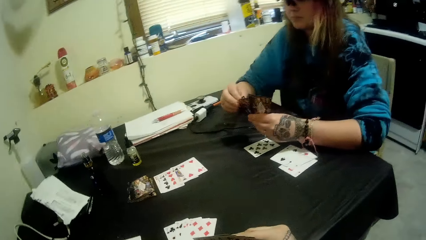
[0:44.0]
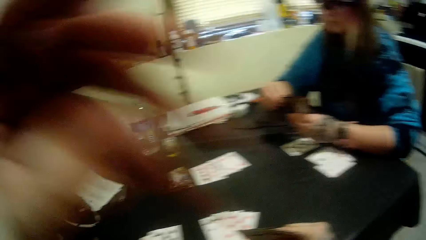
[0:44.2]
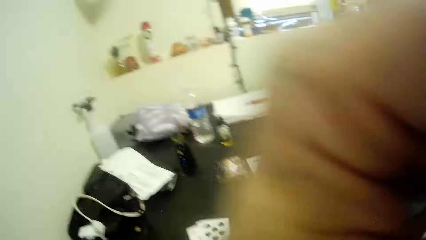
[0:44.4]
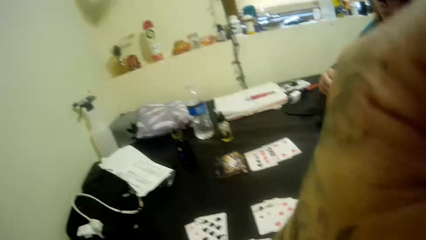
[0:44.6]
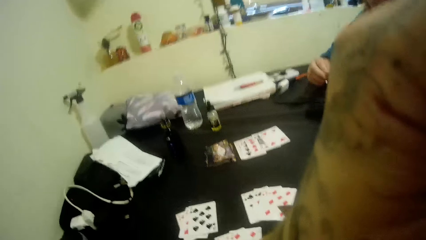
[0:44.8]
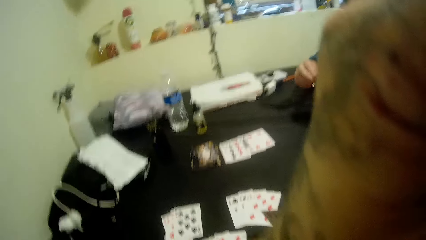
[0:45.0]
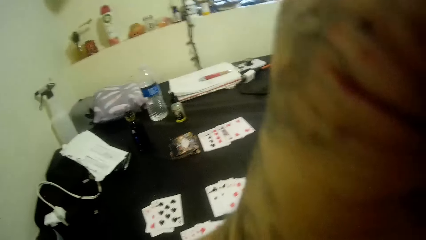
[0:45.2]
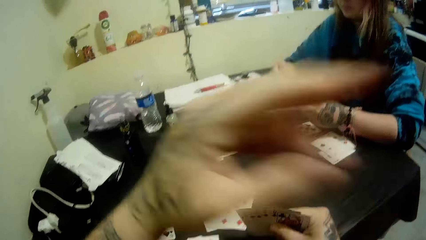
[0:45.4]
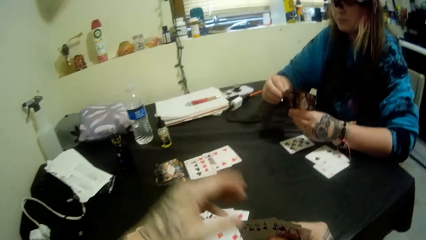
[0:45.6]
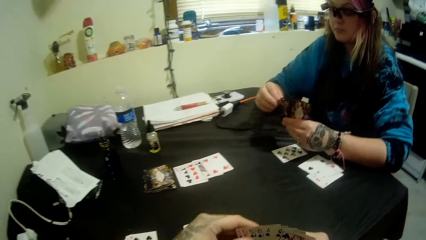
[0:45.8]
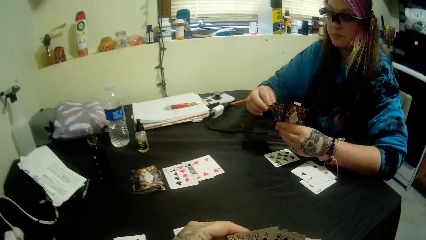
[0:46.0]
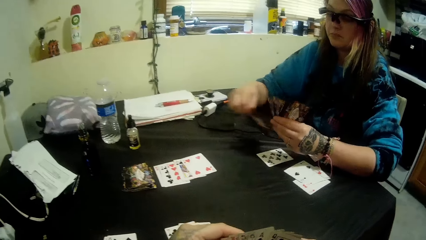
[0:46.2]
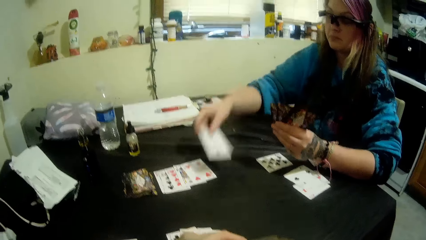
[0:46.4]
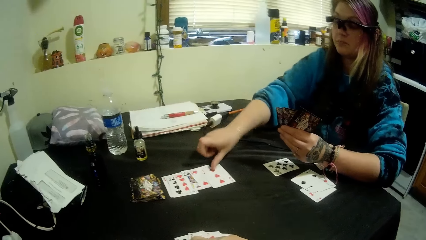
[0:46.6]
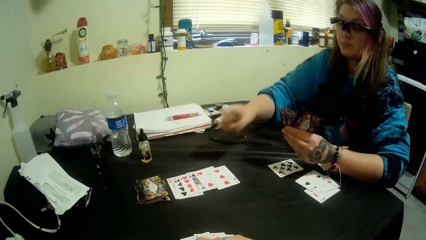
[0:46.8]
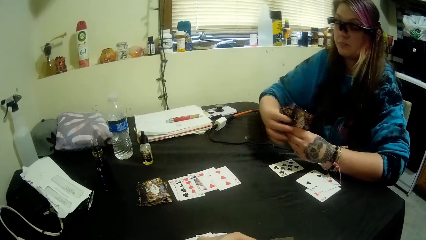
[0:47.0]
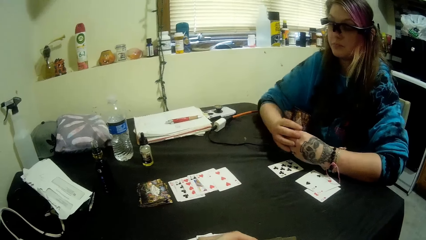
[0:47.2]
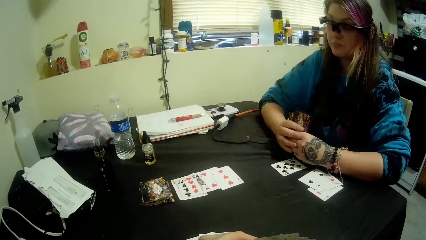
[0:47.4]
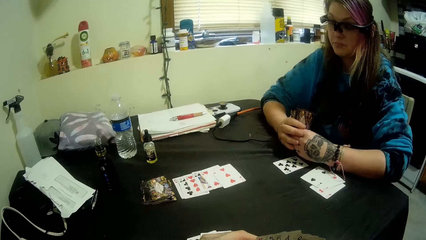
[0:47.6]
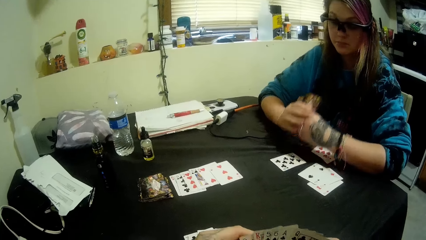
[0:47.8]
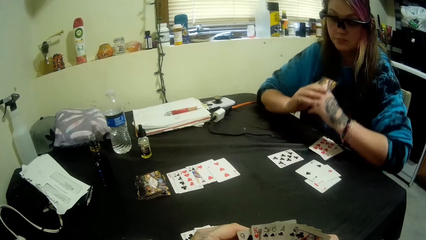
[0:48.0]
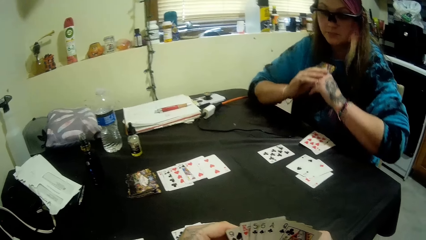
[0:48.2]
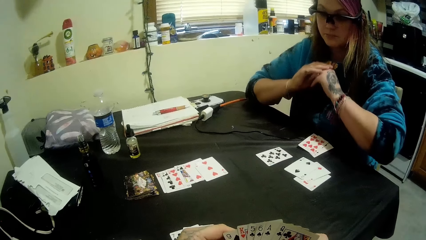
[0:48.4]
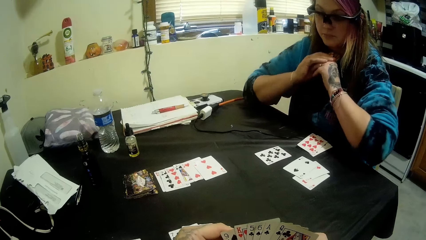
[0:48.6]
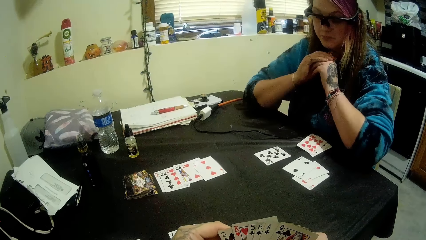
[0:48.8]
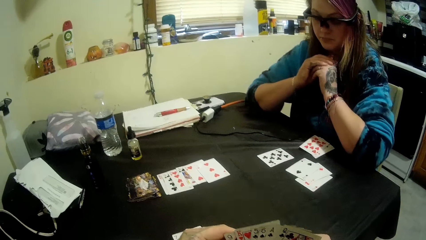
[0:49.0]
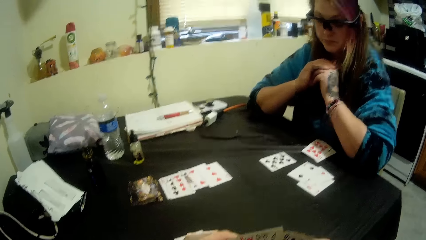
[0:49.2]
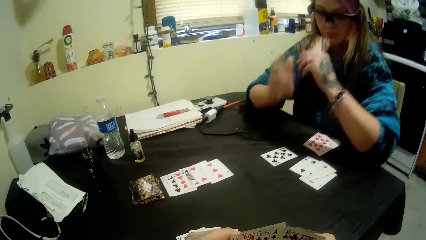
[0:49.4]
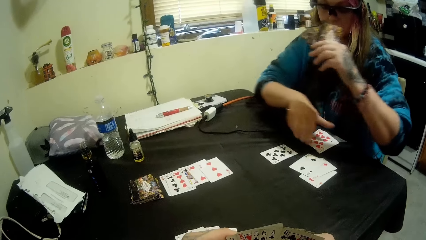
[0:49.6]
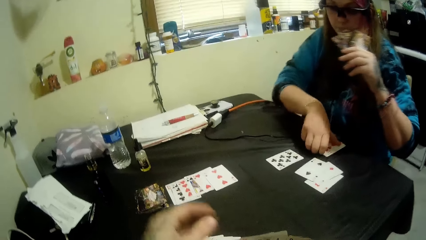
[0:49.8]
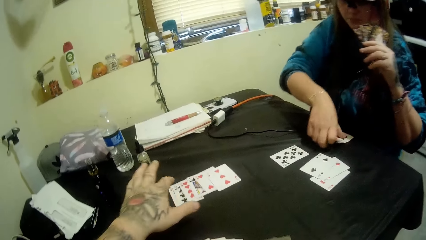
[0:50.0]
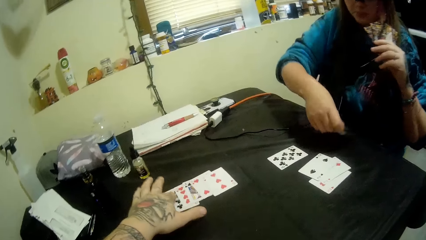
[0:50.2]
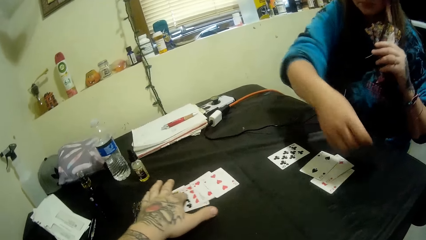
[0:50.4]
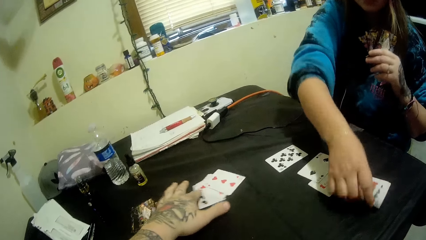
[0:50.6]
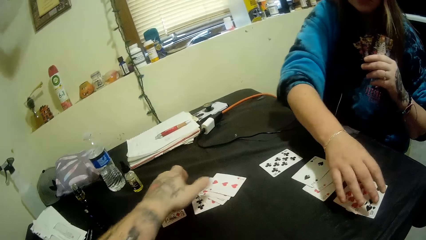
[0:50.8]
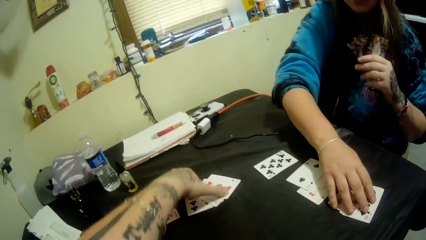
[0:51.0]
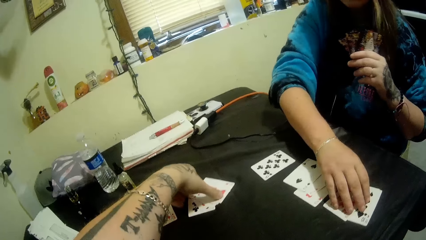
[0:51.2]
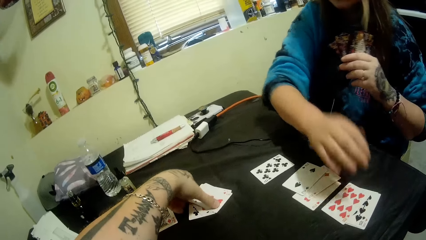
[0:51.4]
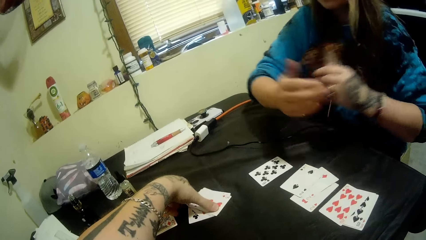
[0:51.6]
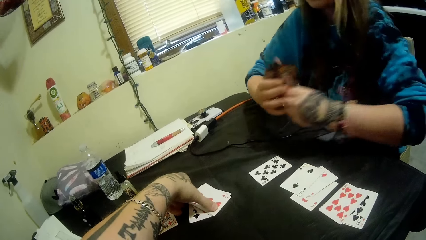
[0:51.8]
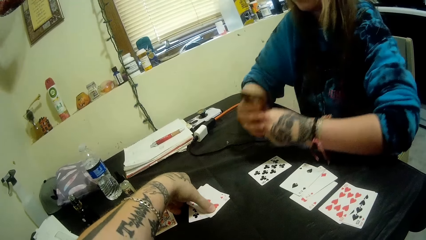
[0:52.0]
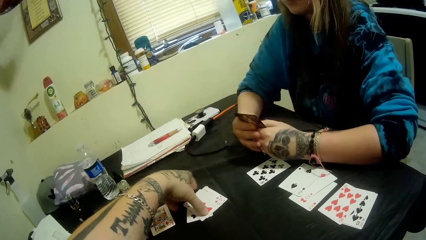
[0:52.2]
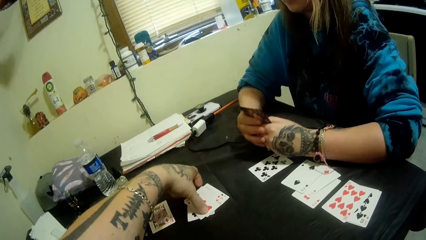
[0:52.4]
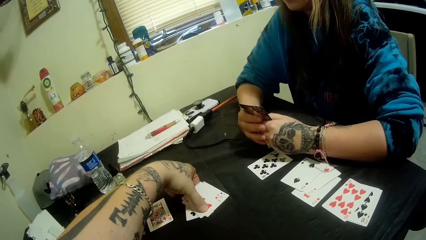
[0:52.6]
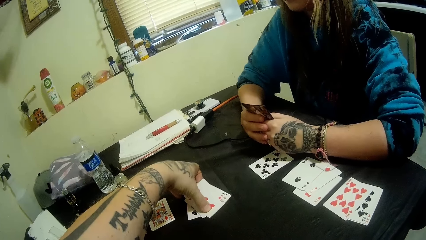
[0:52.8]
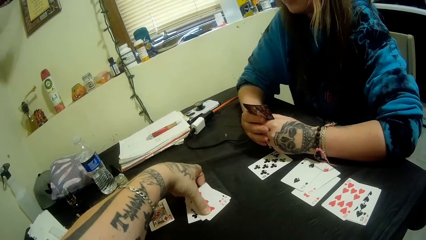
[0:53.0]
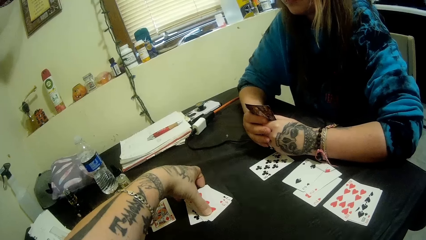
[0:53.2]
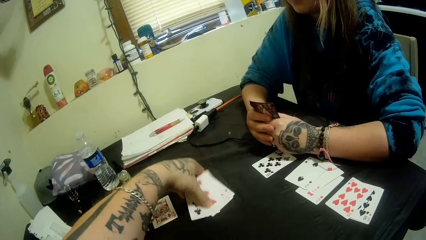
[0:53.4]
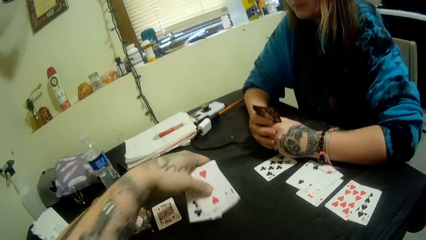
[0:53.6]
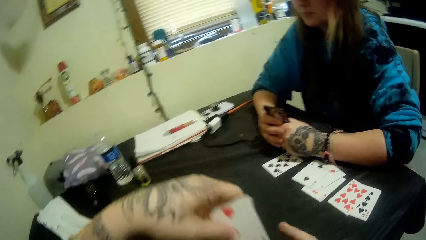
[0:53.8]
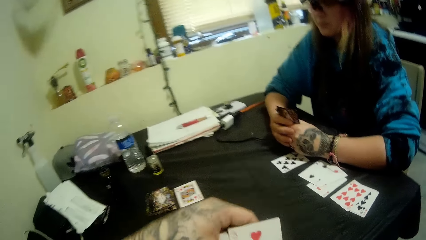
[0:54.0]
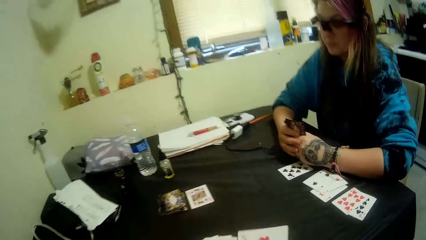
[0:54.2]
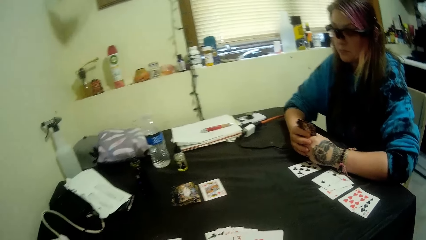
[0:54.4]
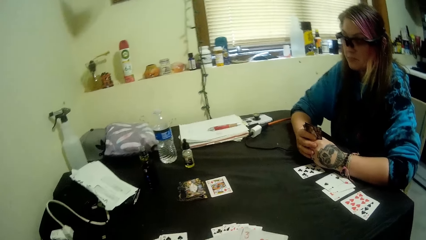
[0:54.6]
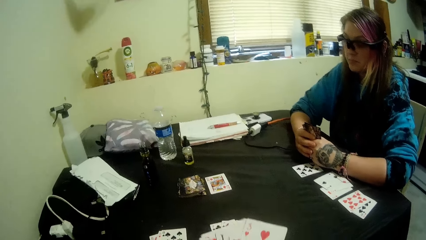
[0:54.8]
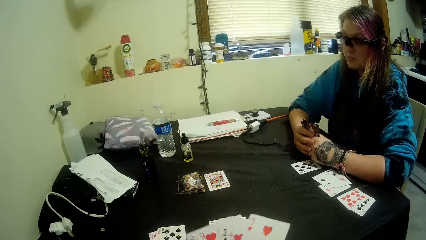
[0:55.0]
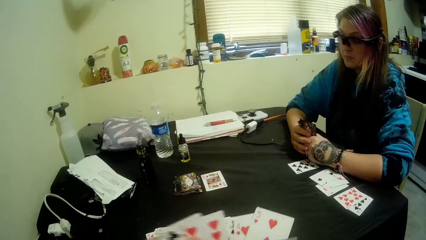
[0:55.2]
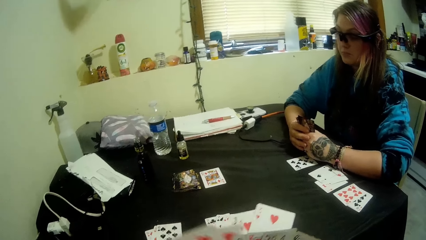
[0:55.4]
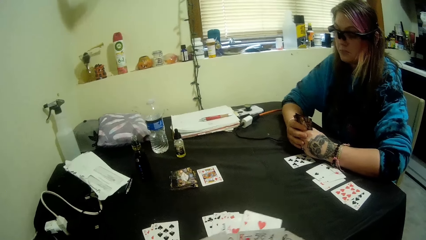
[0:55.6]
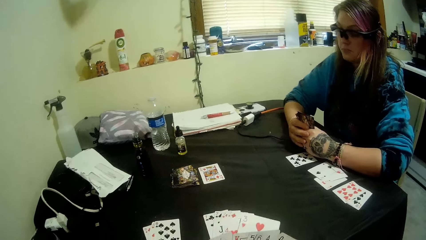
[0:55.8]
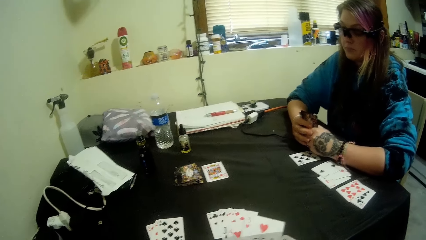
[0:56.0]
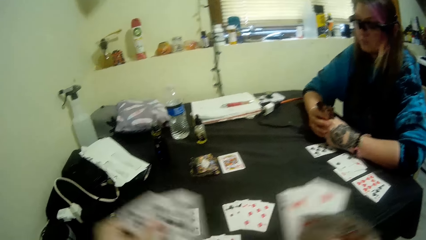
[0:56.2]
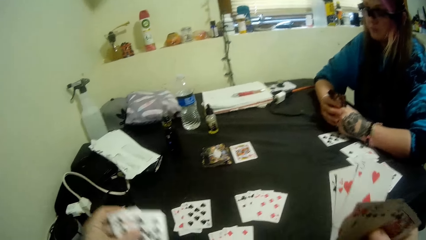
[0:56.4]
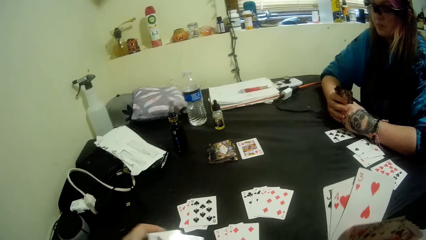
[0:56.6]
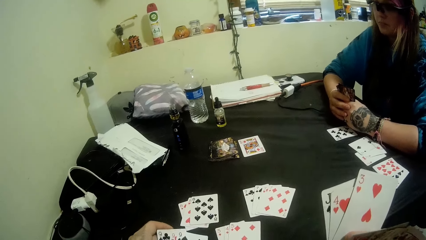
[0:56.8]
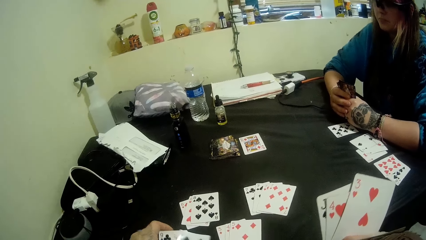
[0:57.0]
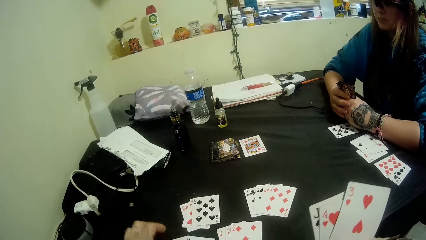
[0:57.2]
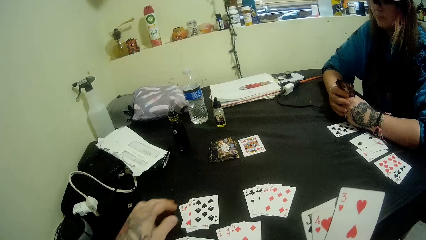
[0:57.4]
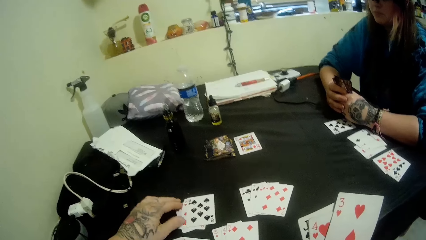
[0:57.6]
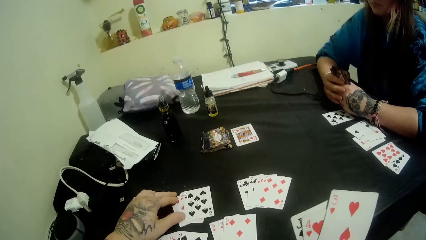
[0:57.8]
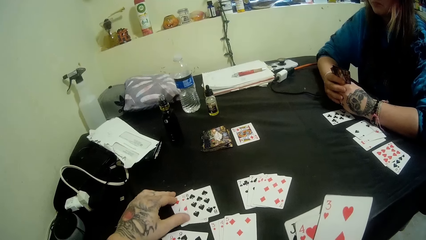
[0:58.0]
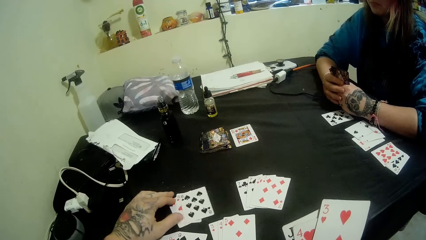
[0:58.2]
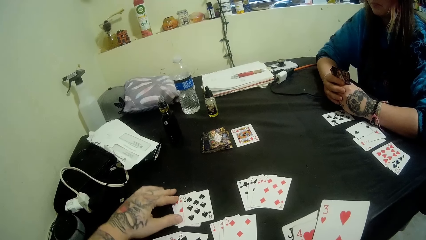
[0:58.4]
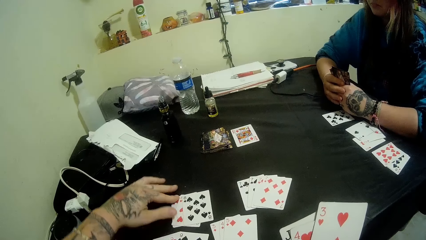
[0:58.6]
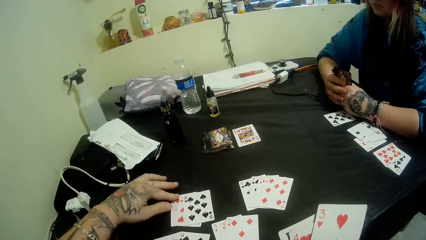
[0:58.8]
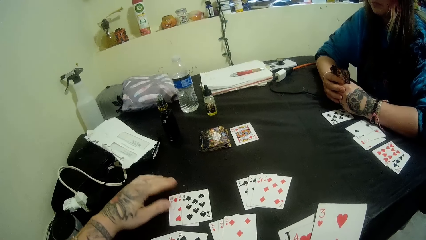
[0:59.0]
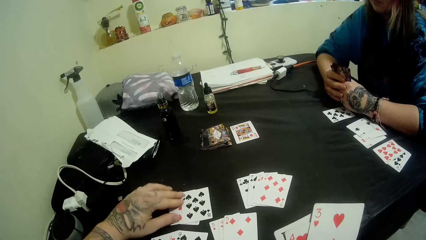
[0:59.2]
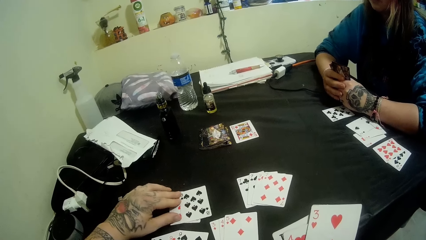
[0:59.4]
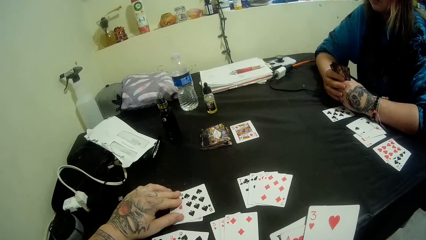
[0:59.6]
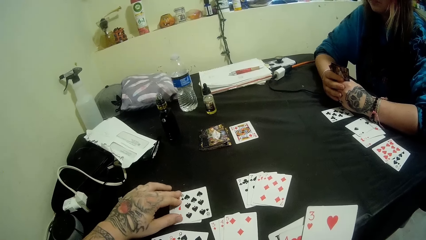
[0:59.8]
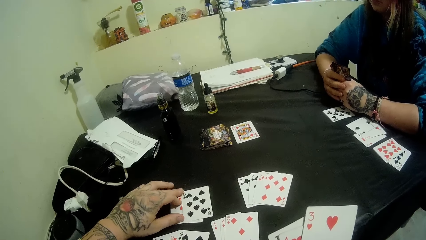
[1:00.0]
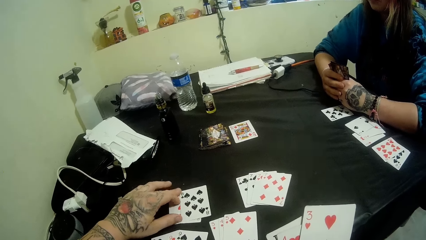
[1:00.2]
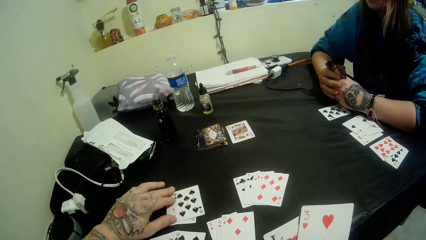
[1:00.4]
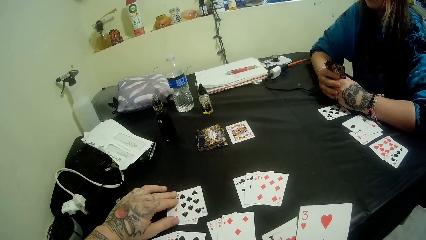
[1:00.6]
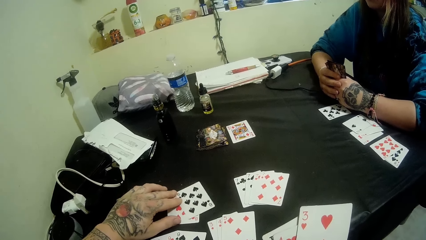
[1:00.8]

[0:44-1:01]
The camera wearer adjusts the camera on his face with his left hand. He moves a hand, lowers a hand. A woman moves a card. The camera wearer holds a card. The woman plays a card to the center of the table. She holds the card, moves the hands, holds the cards. The woman picks some cards on her side of the table. The camera wearer adjusts the cards at the center of the table with his left hand. The woman puts the cards down, moves the hand away from the cards. The camera wearer picks the cards. He packs the cards at the center of the table. He holds the cards with the other hand. He plays the cards on his side of the table. He moves the hands apart. He arranges the cards on his side of the table.
